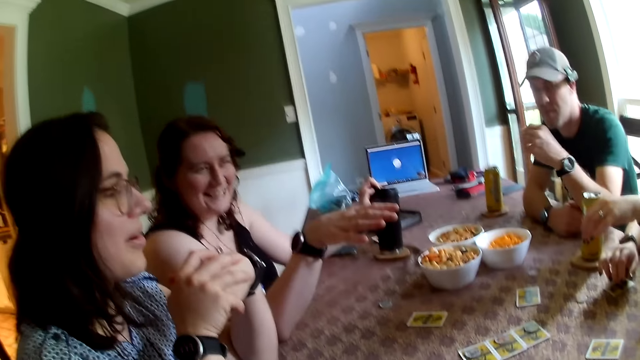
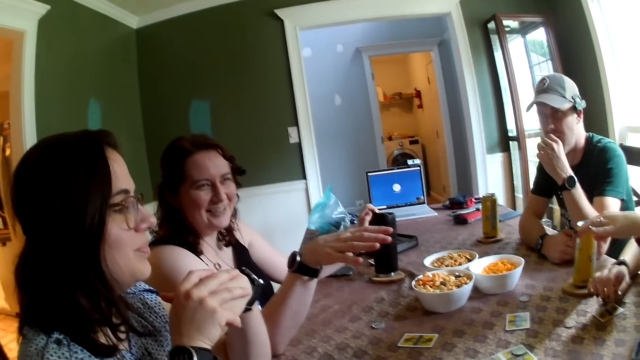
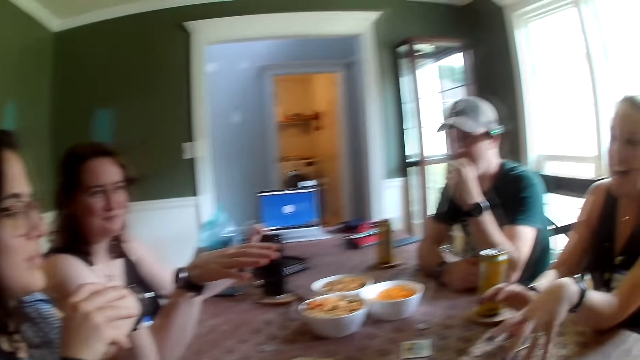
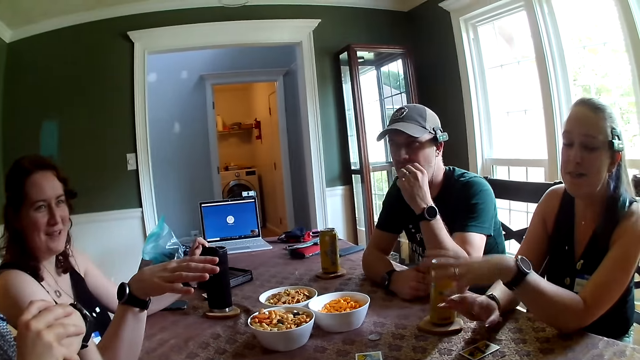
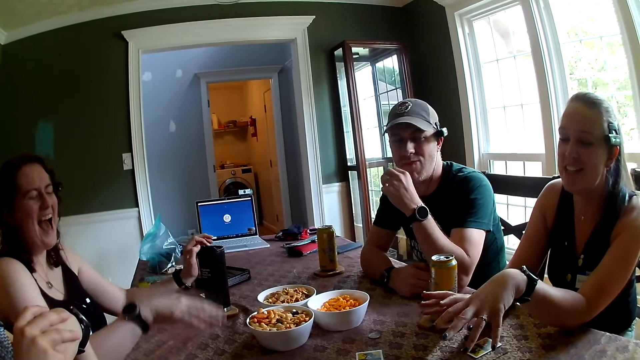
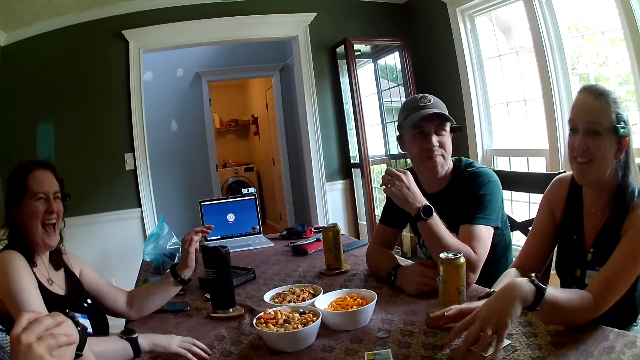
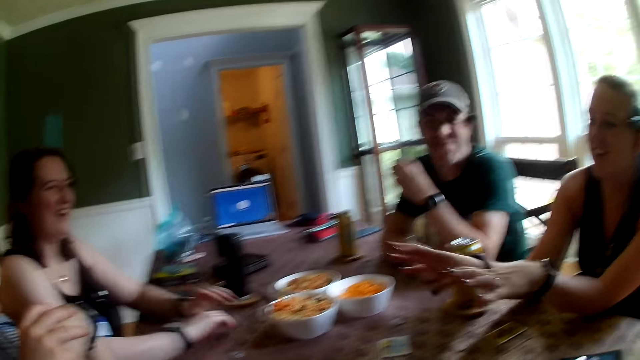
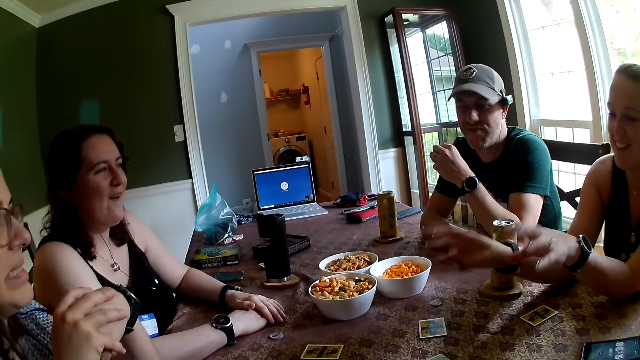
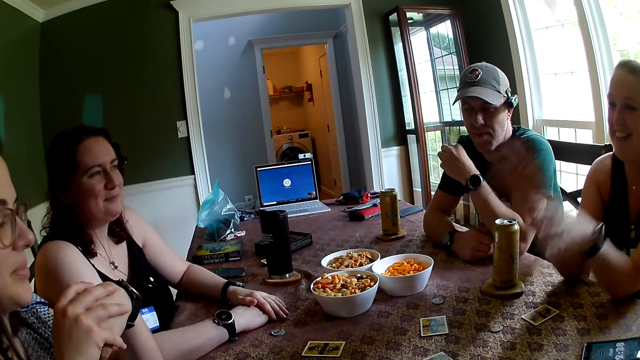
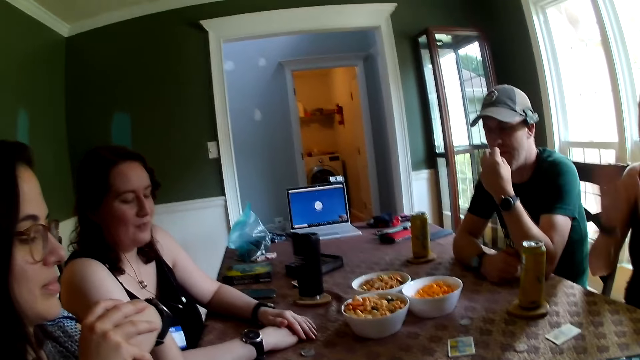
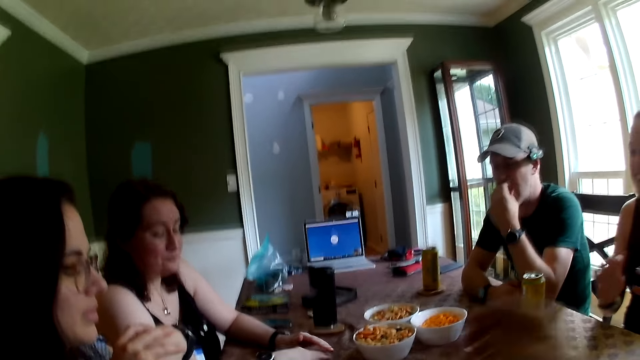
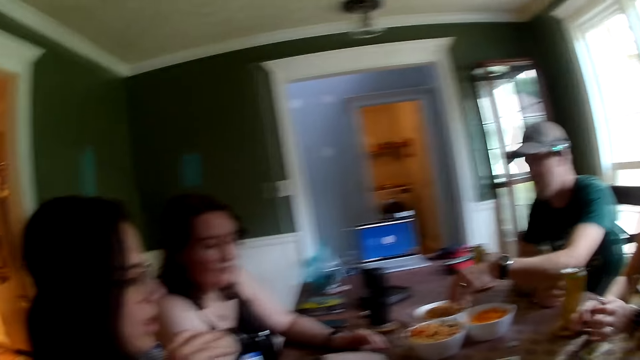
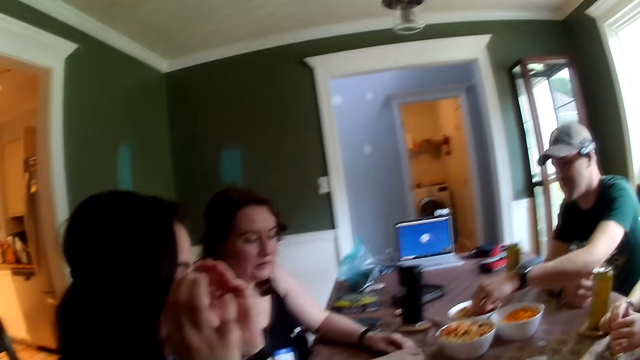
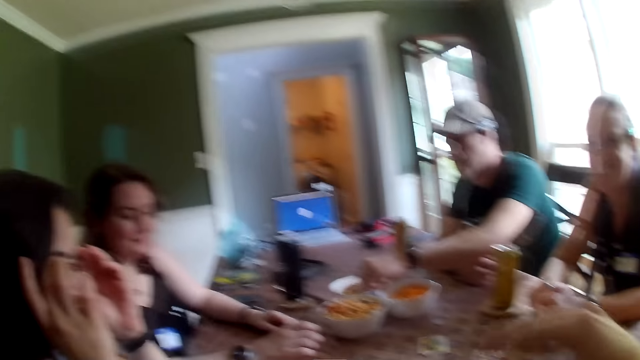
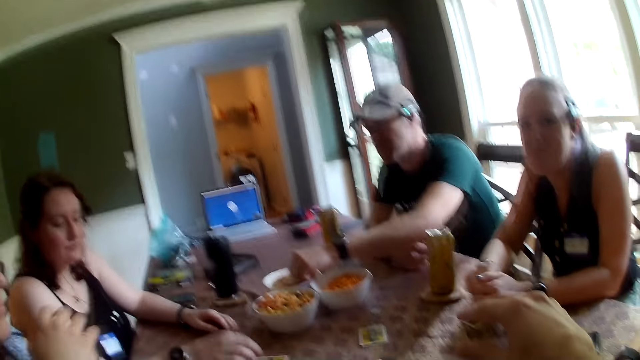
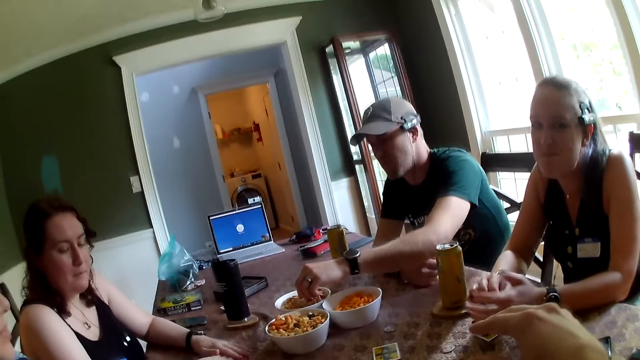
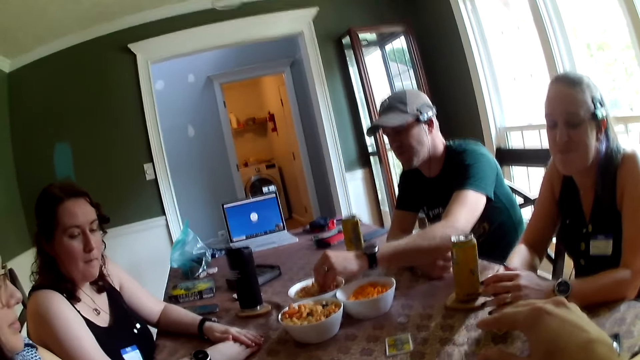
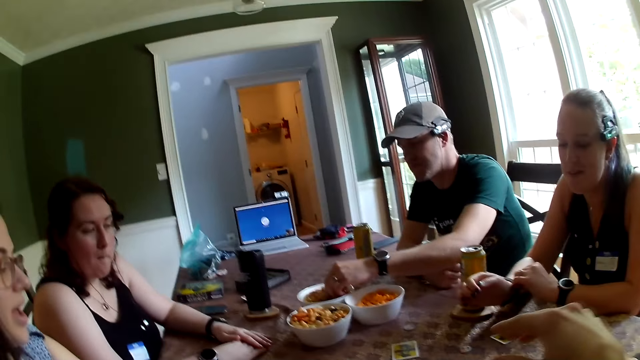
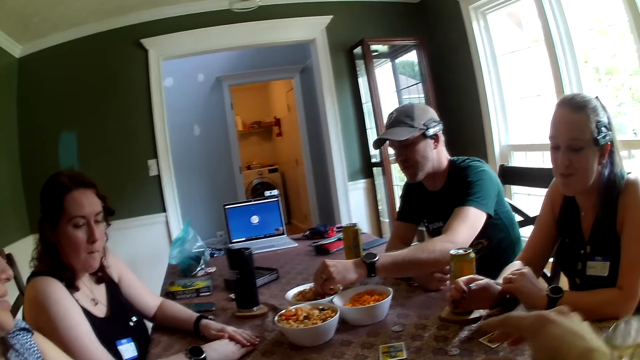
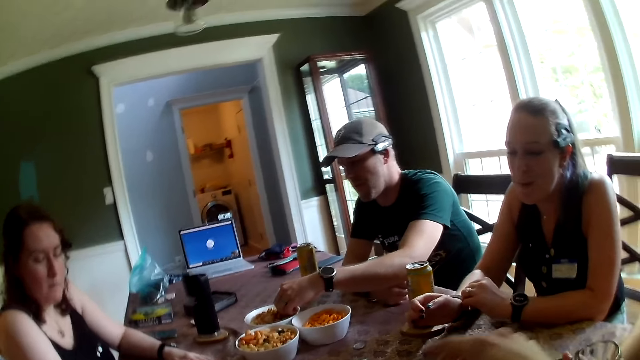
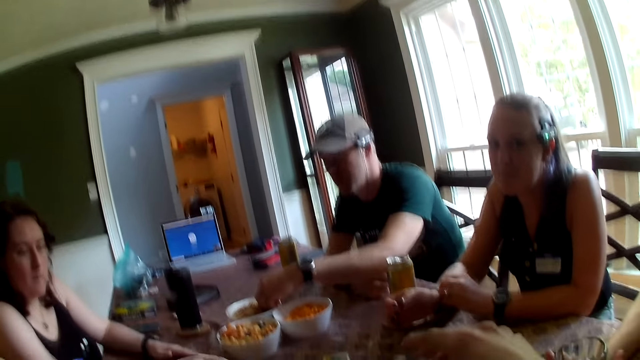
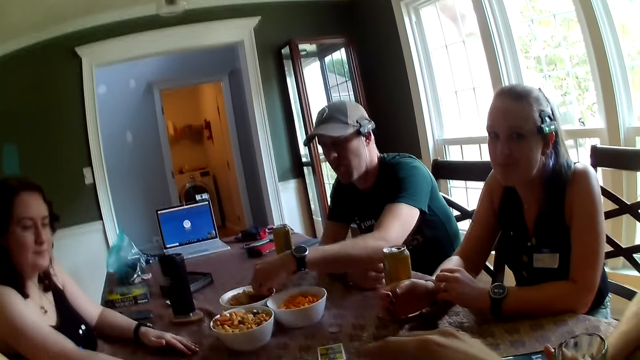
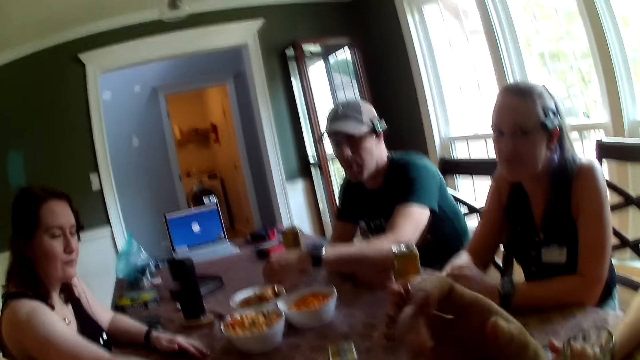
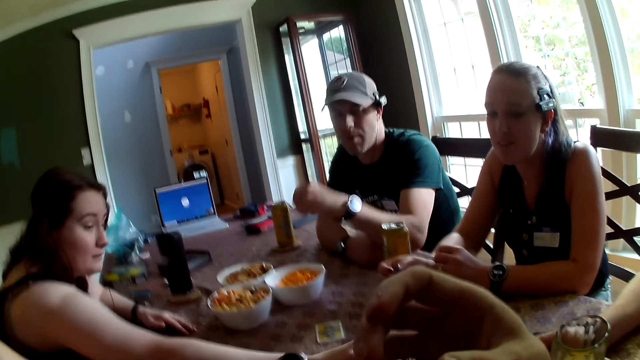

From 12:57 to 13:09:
The camera wearer looks in front. A man picks snacks from the bowl on the table with his left hand. The camera wearer gestures with her right hand.

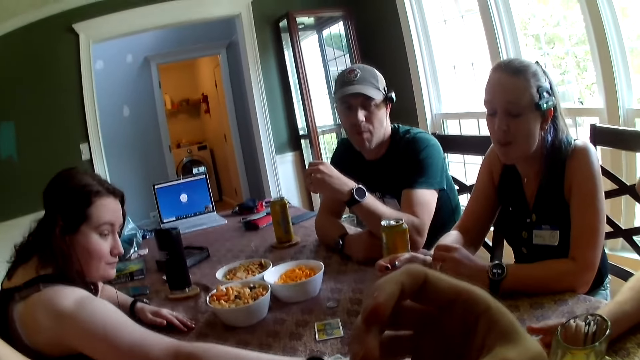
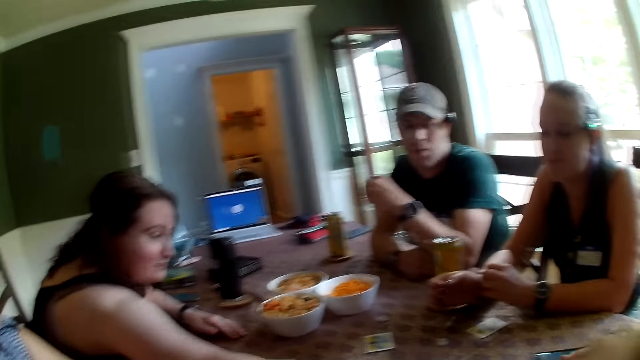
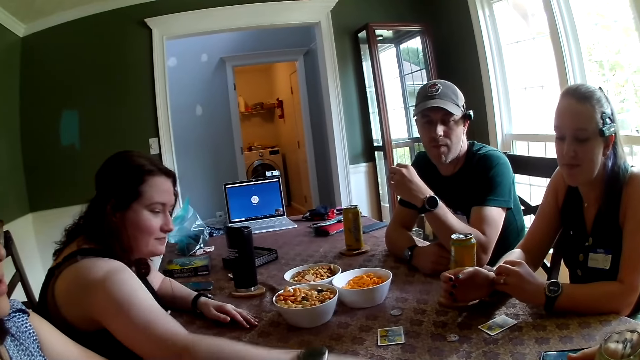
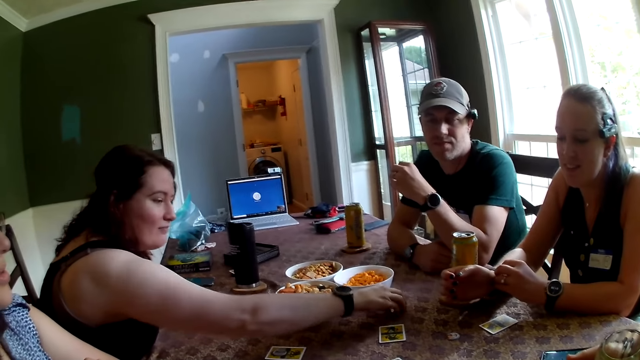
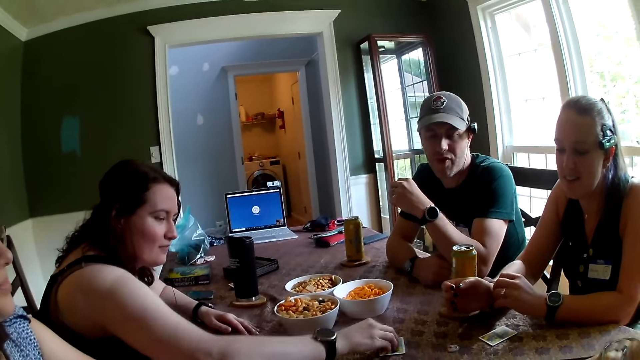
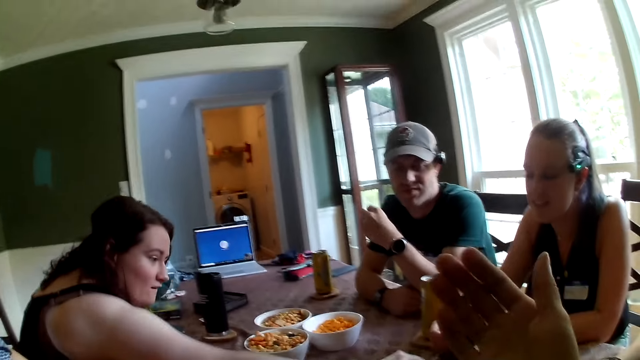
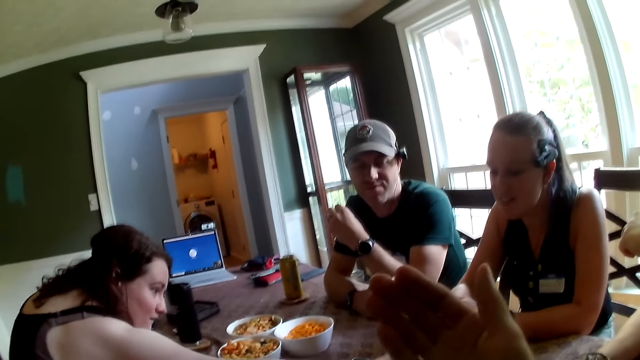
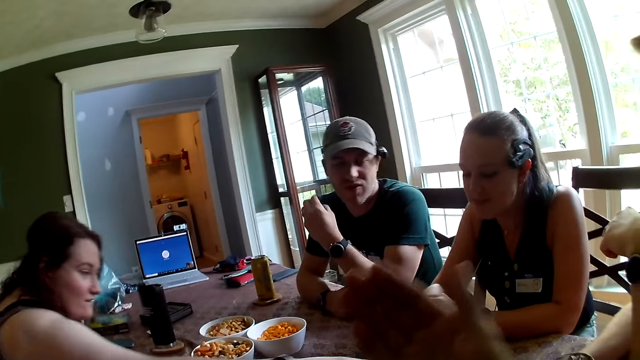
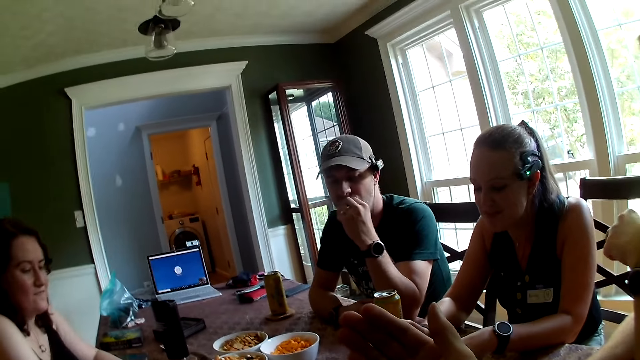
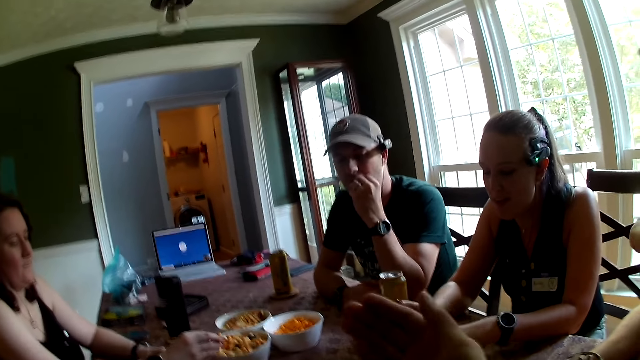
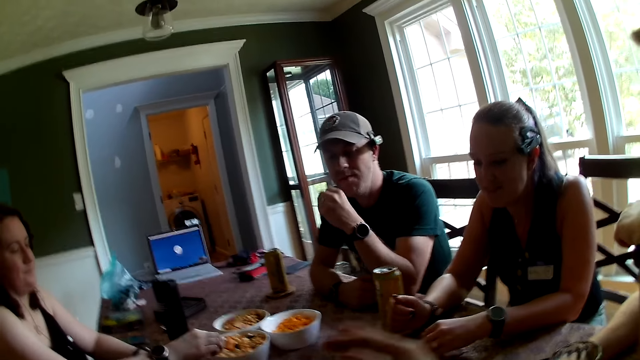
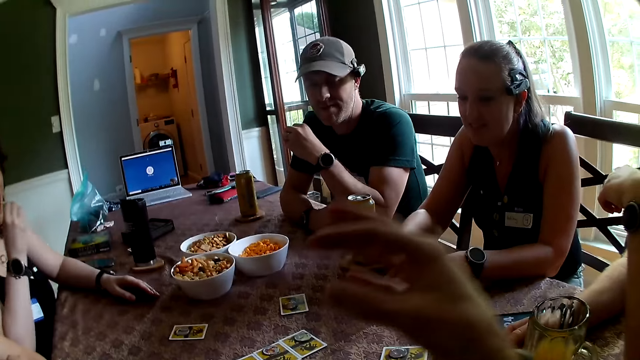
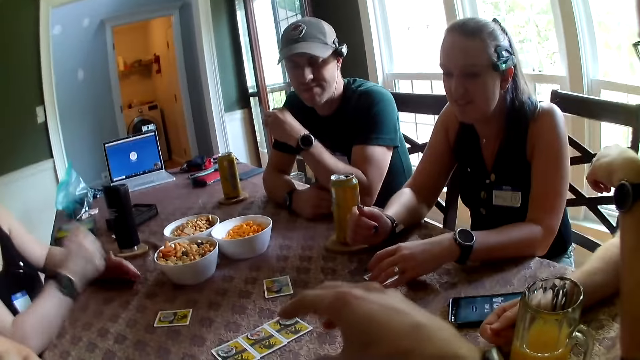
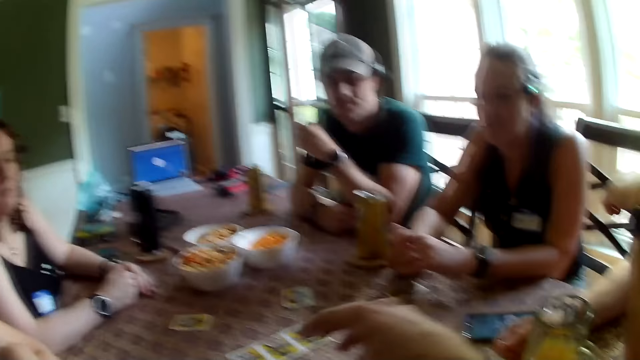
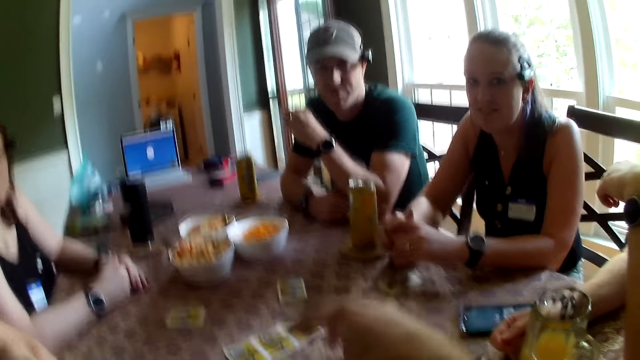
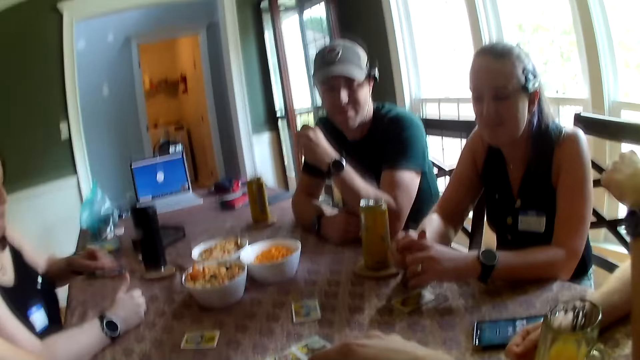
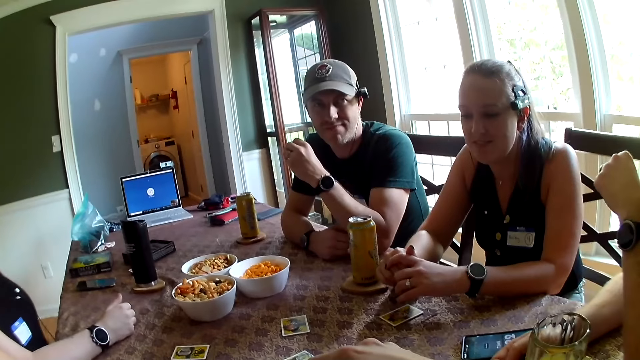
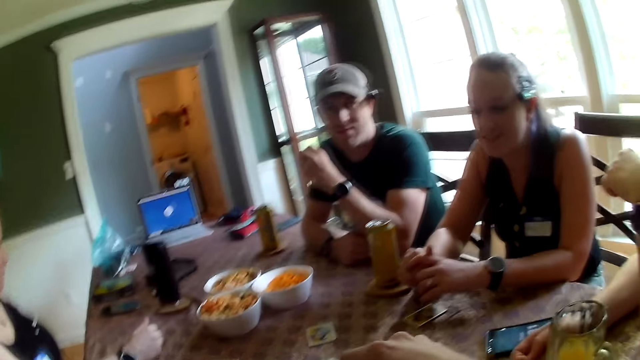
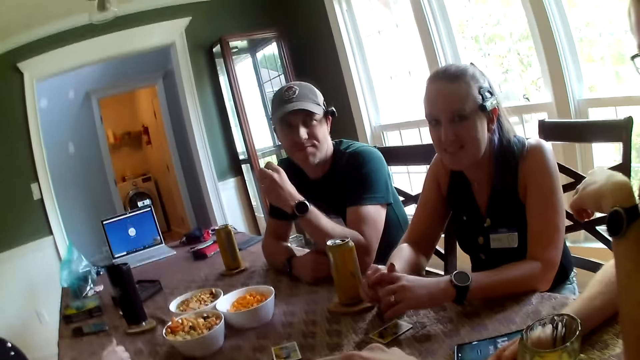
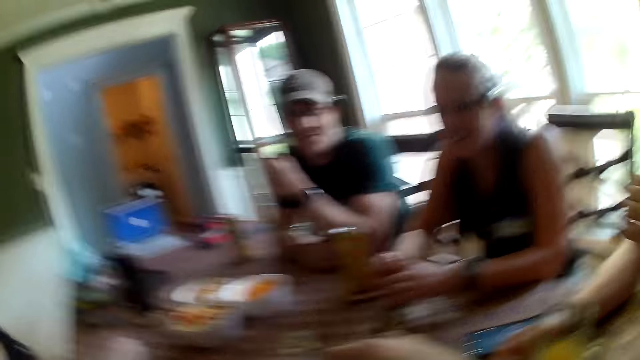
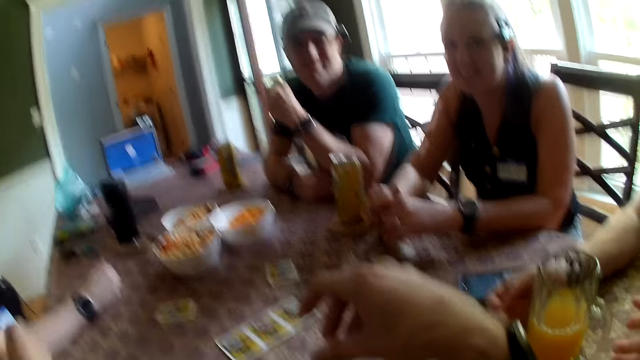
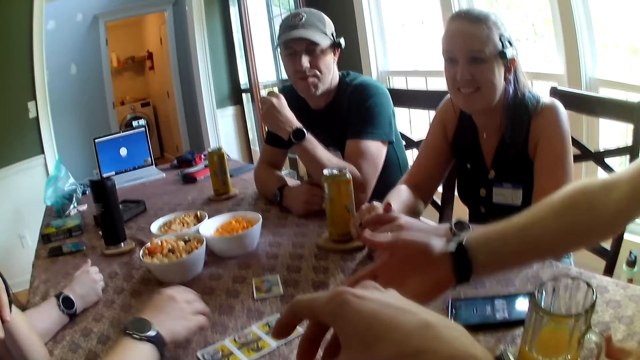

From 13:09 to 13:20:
The woman adjusts the token on the table with her right hand. The woman picks something with her right hand. The woman picks snacks from the bowl on the table with her right hand, and eats the snacks in her right hand. The camera wearer gestures with her right hand. The woman removes her left hand from the table.
